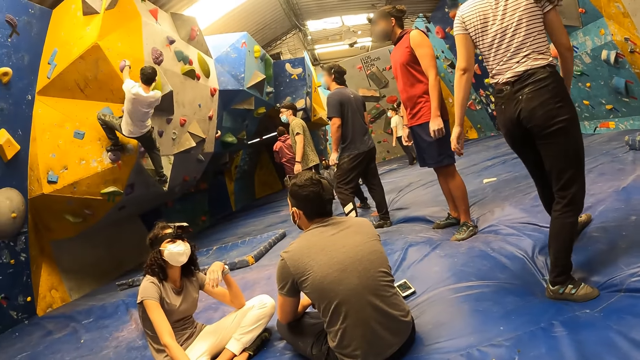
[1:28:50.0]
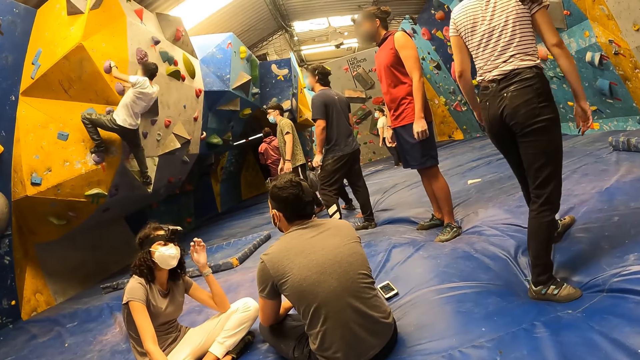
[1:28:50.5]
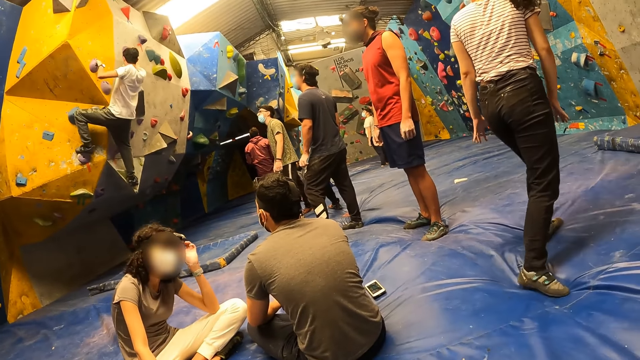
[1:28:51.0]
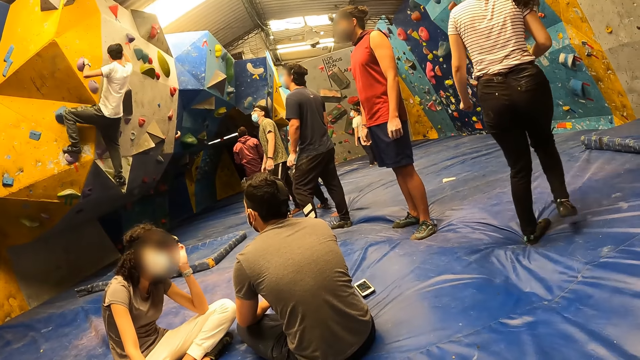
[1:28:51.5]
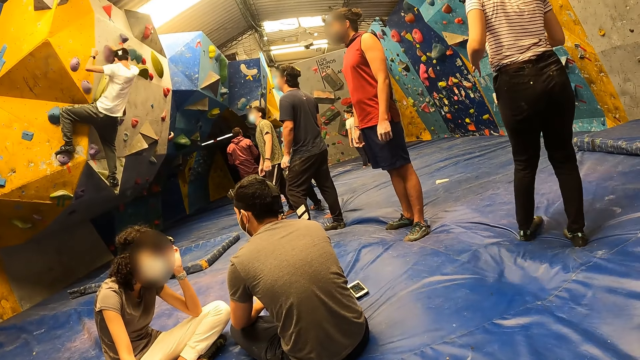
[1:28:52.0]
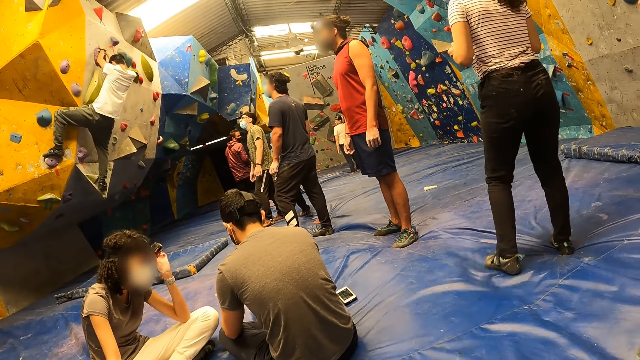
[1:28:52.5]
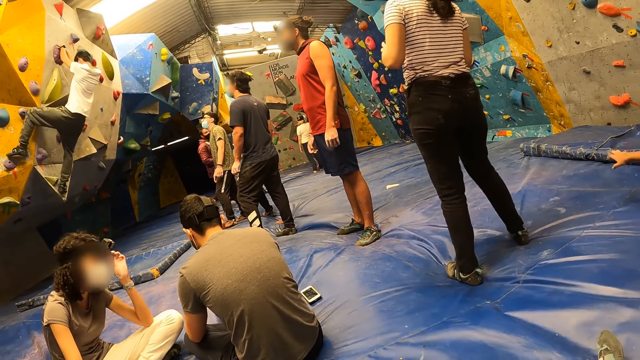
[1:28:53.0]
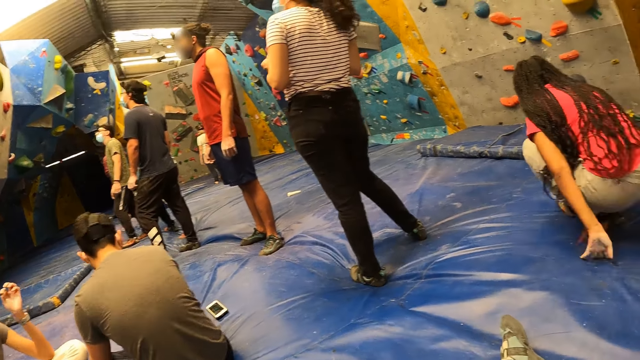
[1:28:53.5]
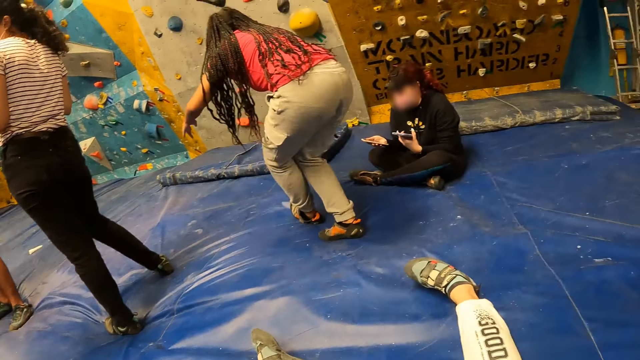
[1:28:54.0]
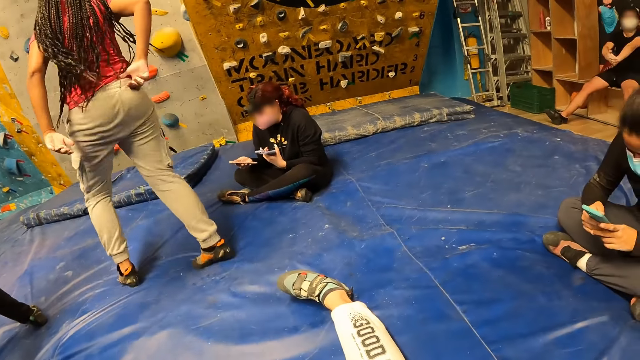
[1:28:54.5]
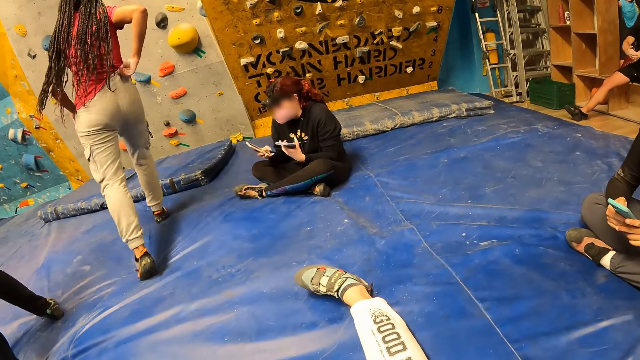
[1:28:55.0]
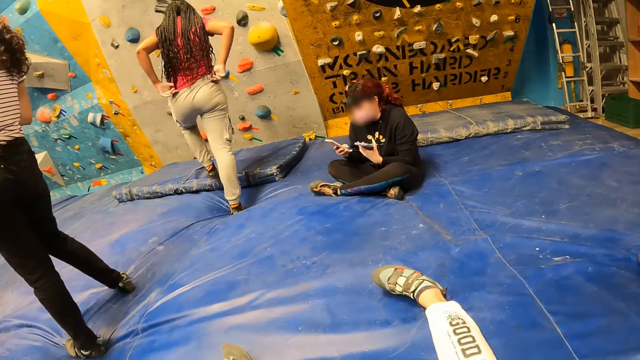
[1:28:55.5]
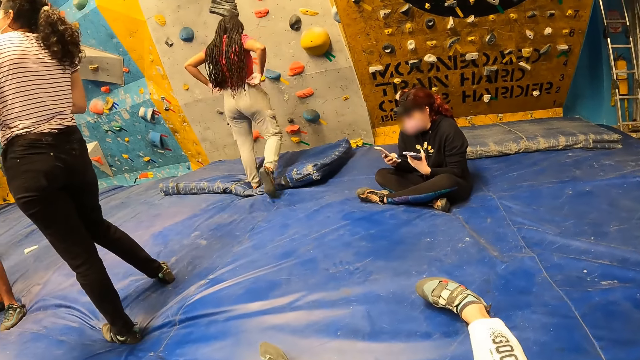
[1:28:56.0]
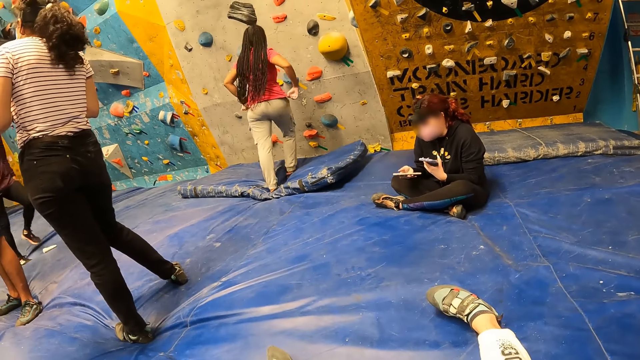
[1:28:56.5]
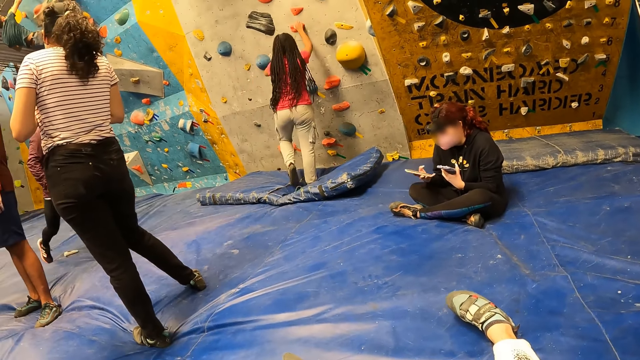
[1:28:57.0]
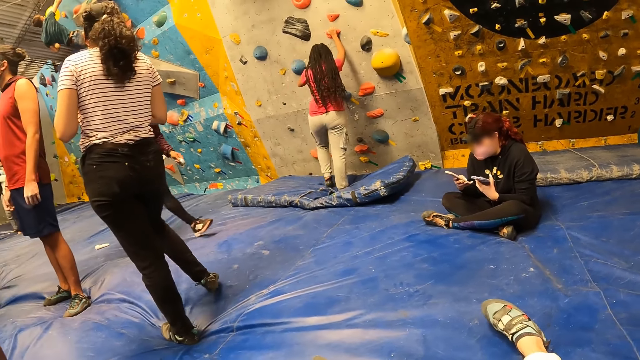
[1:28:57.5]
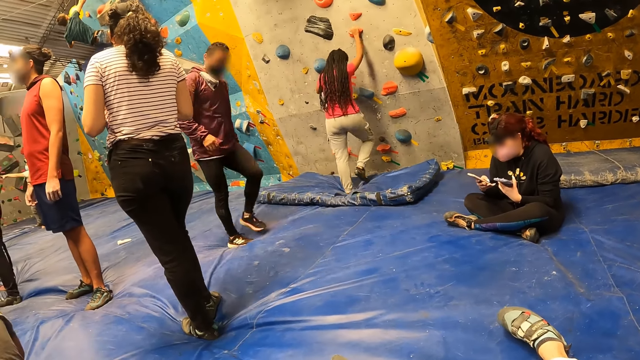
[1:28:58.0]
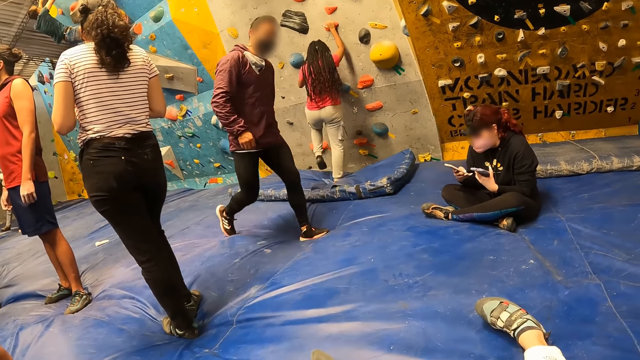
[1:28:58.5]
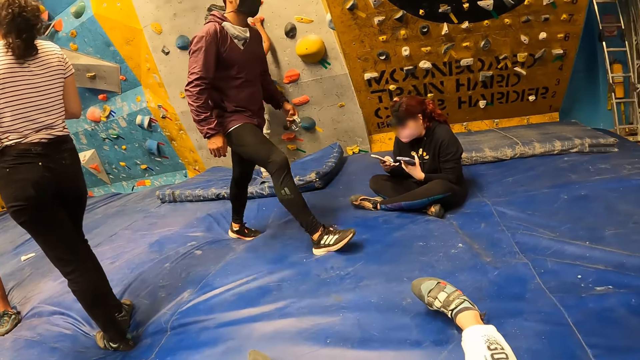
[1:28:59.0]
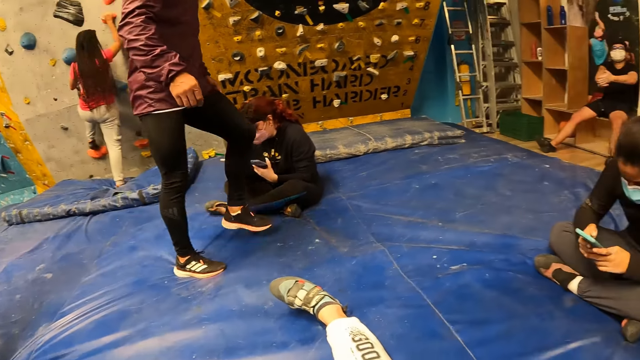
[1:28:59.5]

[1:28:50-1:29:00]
A woman turns around and looks around the rock wall. The camera wearer looks around the rock wall.

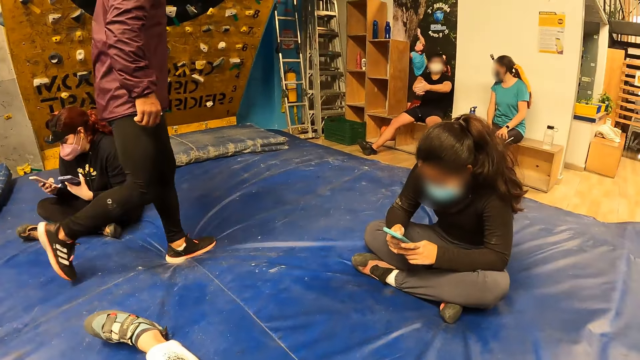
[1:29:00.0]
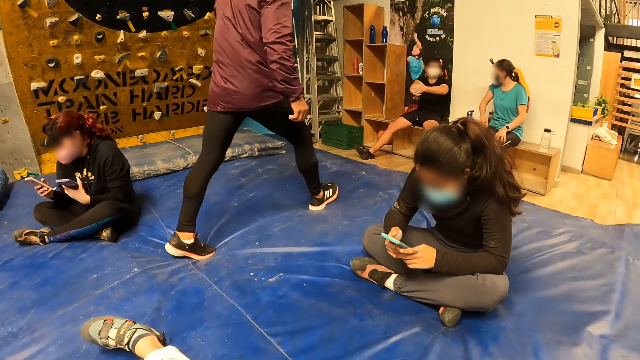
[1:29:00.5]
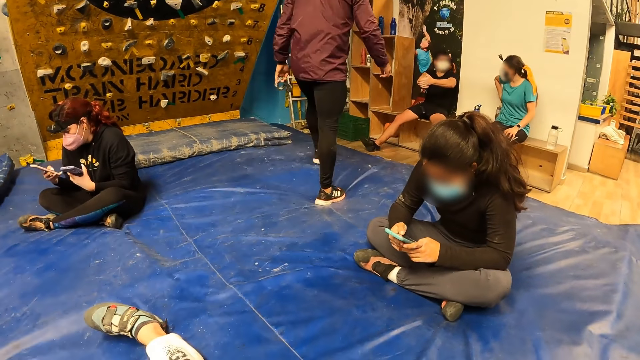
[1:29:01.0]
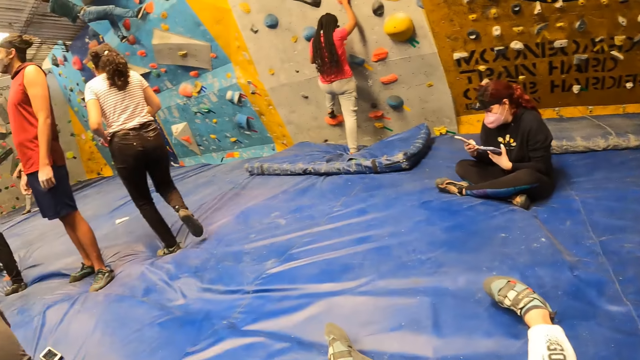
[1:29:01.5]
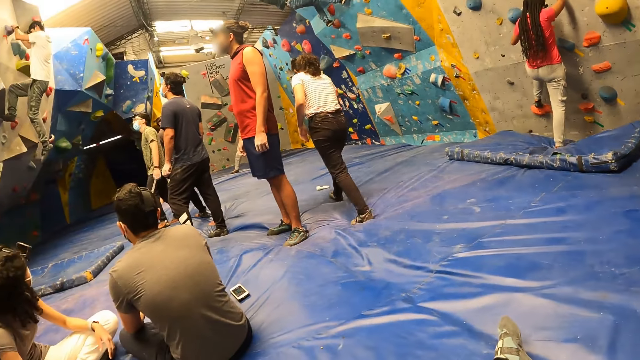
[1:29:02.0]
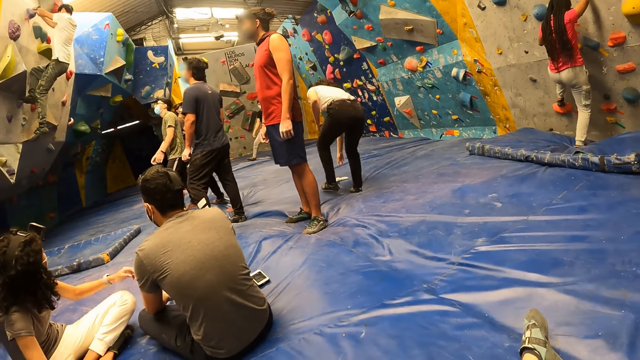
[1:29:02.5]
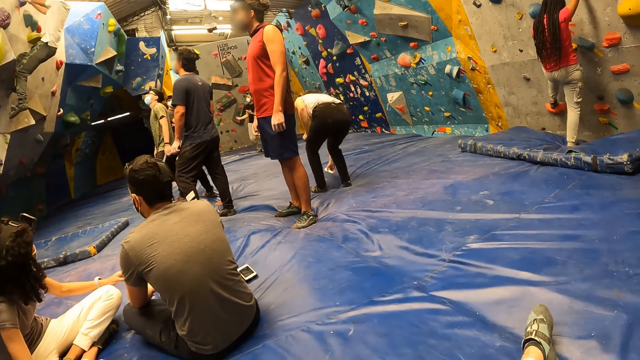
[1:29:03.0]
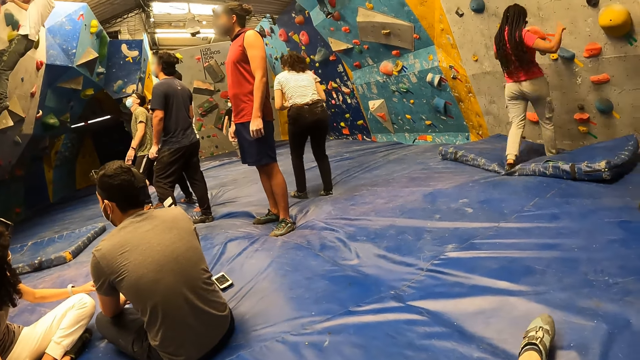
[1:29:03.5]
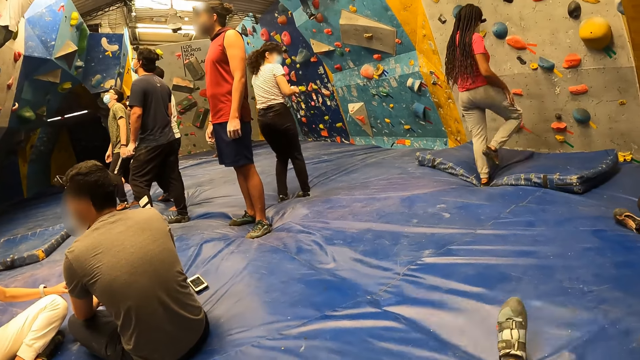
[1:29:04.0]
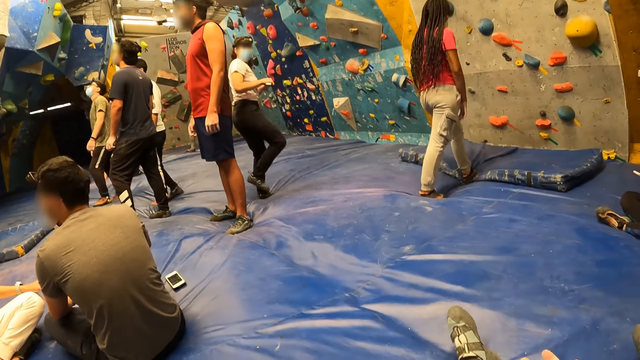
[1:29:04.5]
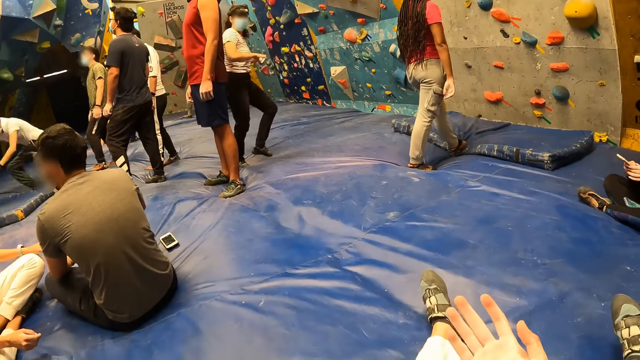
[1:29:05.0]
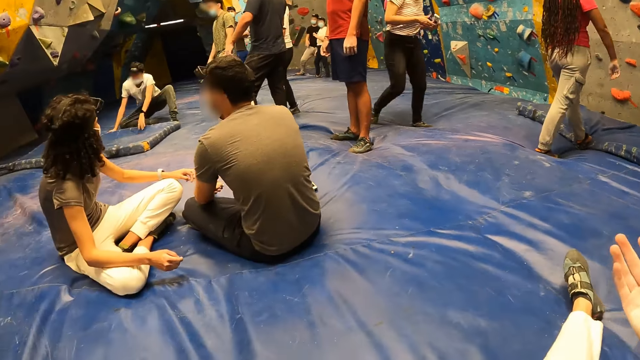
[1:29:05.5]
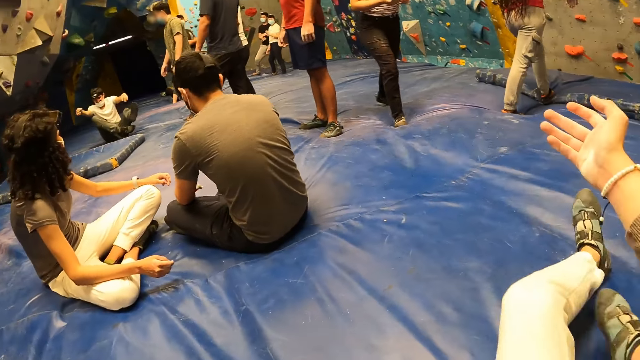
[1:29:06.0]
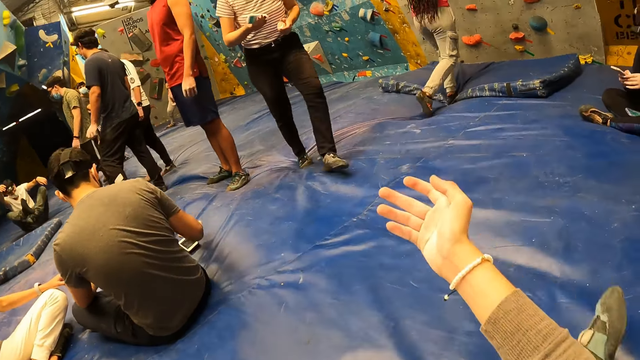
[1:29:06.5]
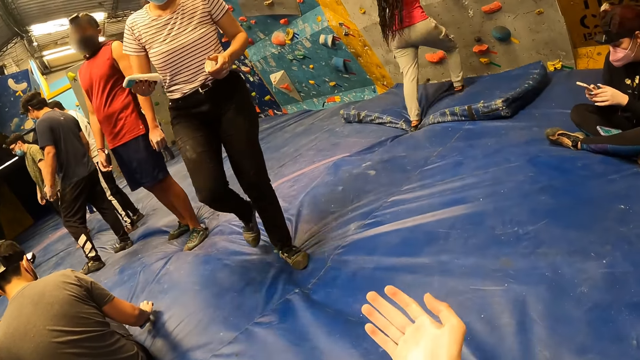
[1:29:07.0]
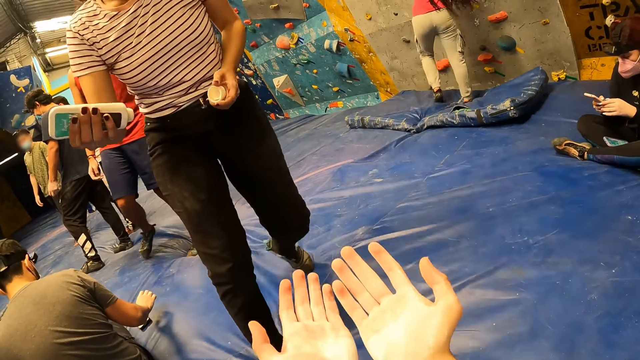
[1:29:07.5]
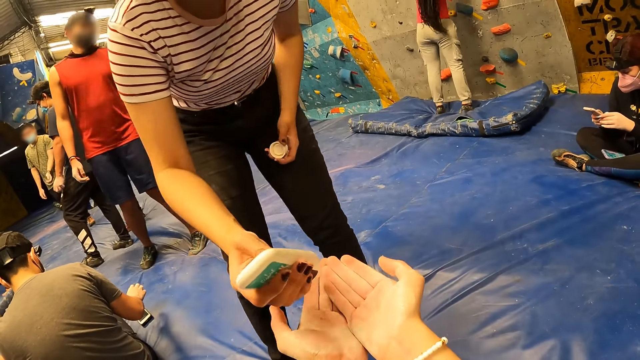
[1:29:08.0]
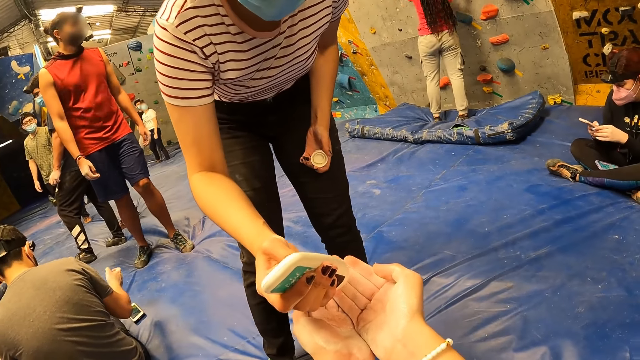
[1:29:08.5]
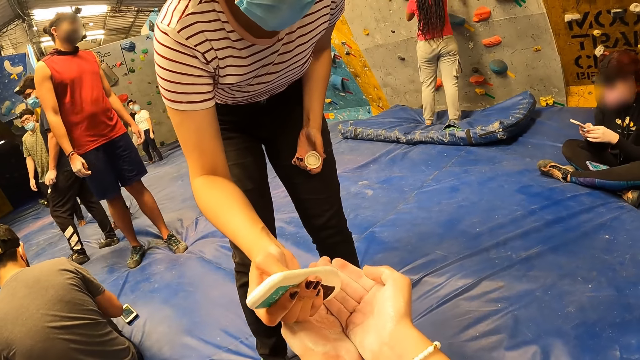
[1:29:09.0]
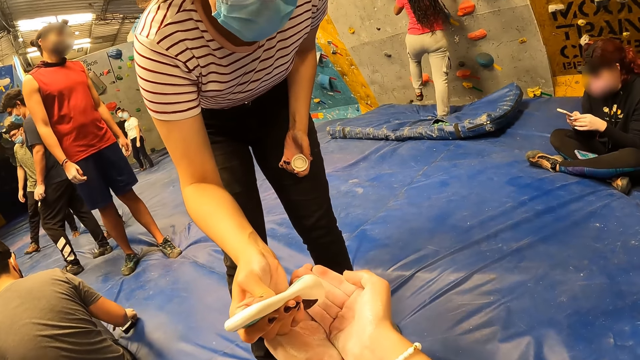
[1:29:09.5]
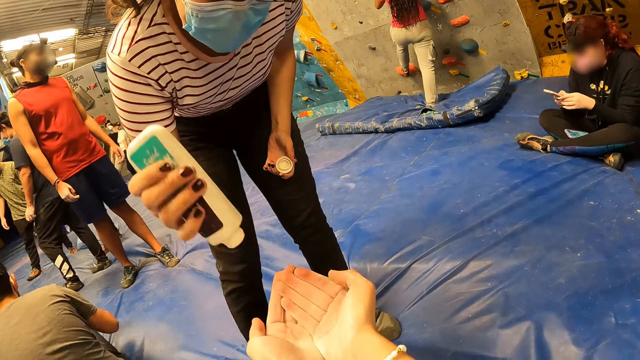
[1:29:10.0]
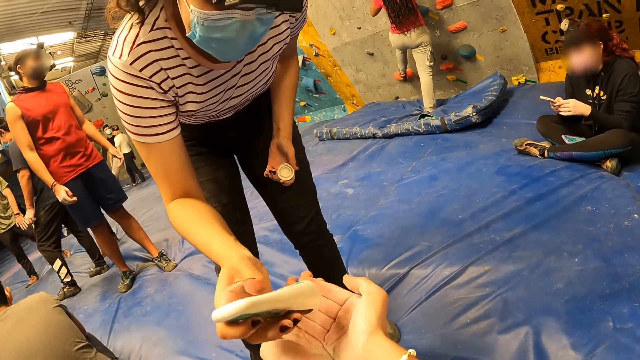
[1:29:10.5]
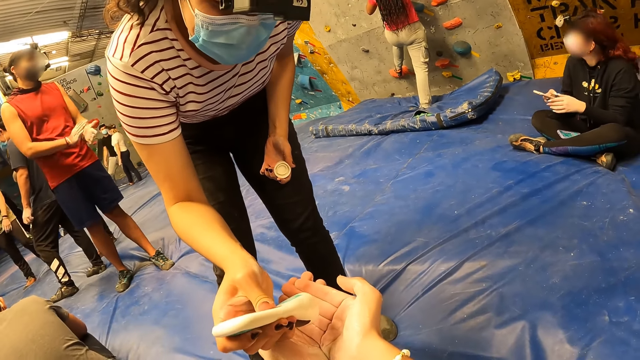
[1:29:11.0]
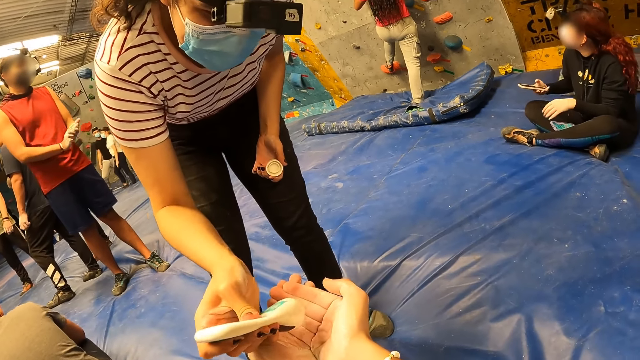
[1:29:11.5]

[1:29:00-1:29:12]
A woman bends down, picks up hand cream and stands up. The camera wearer looks around the rock wall. They converse with the woman. They walk around the playground. The woman pours some moisturizer on the camera wearer's palm. The woman presses the hand cream. The camera wearer picks up the hand cream.
